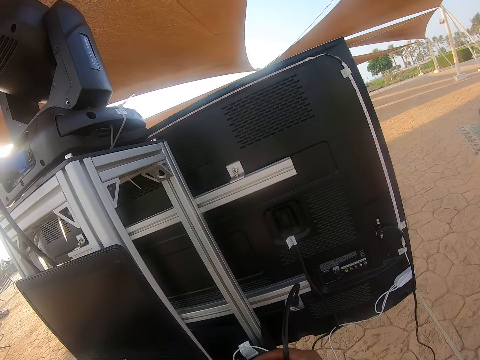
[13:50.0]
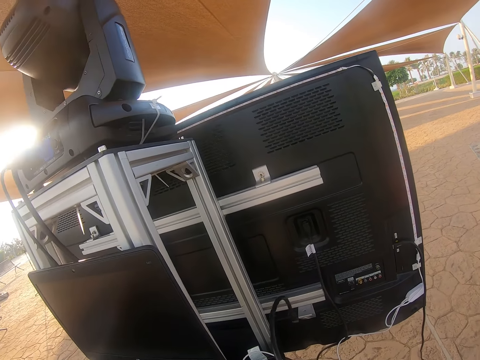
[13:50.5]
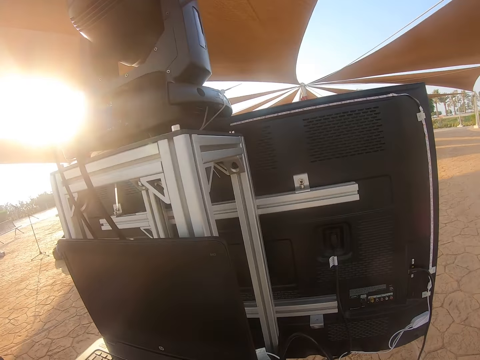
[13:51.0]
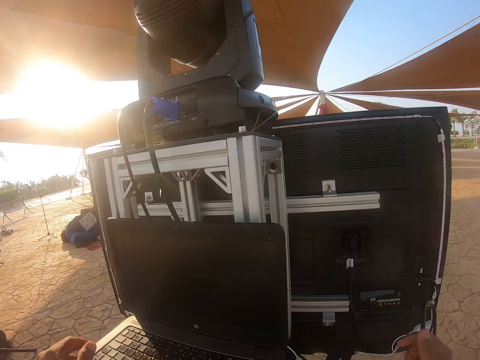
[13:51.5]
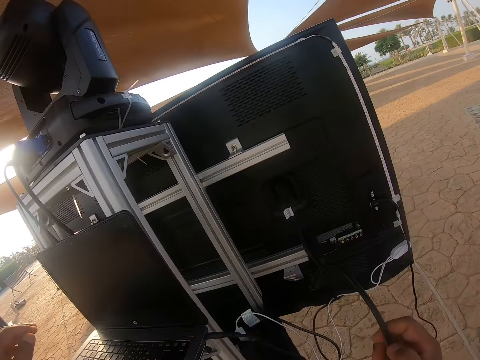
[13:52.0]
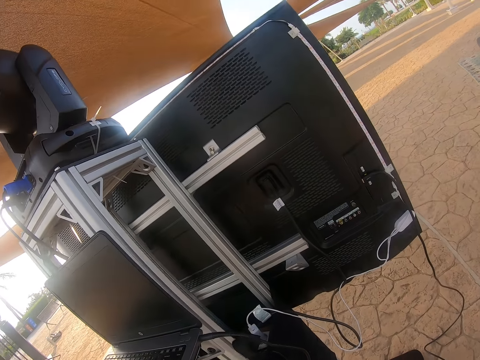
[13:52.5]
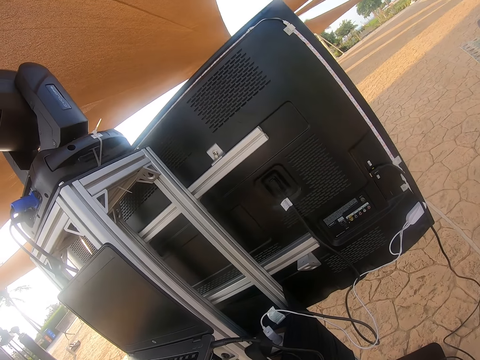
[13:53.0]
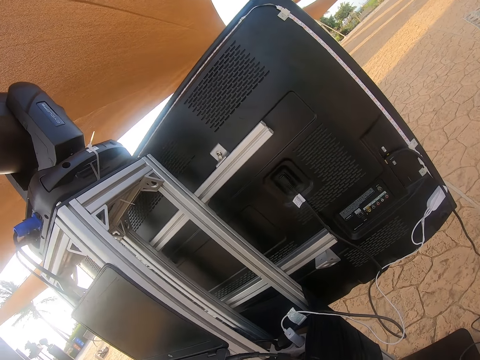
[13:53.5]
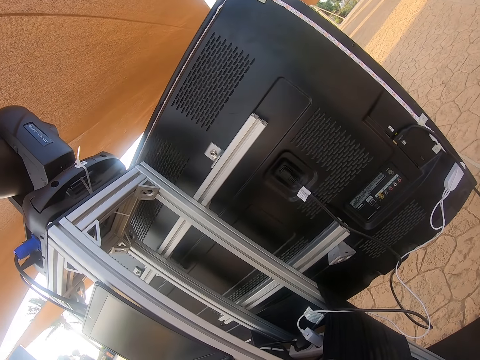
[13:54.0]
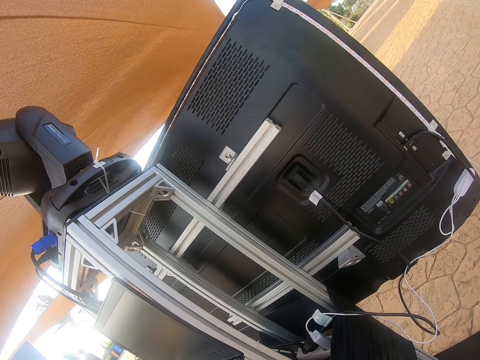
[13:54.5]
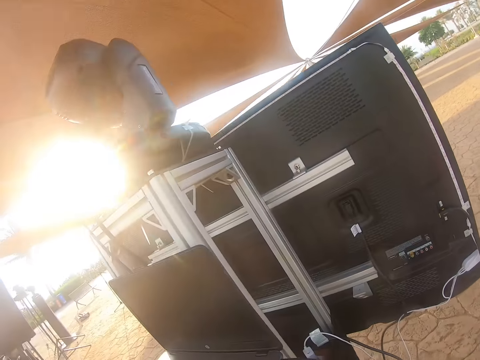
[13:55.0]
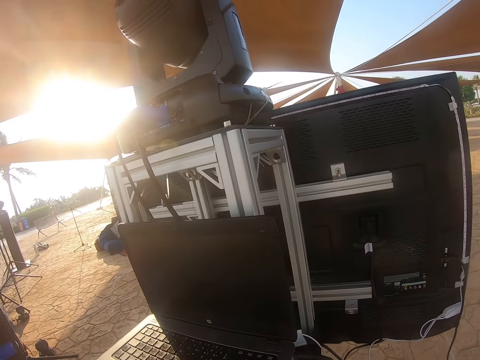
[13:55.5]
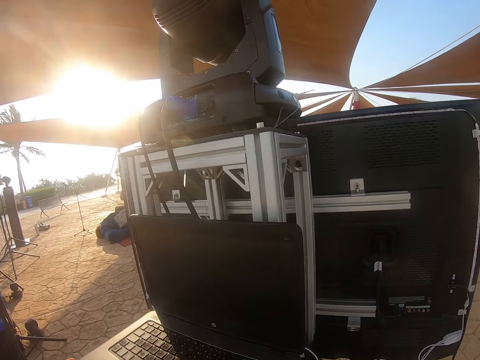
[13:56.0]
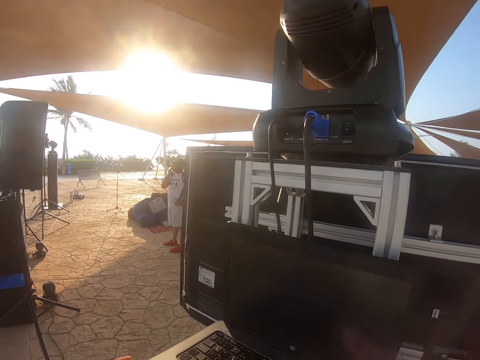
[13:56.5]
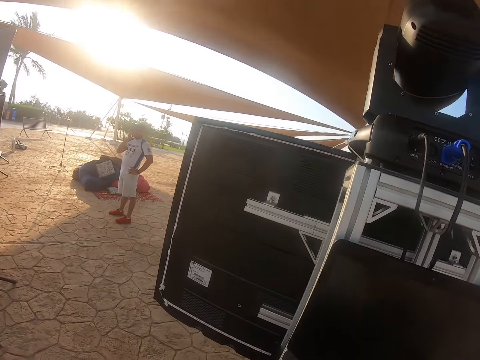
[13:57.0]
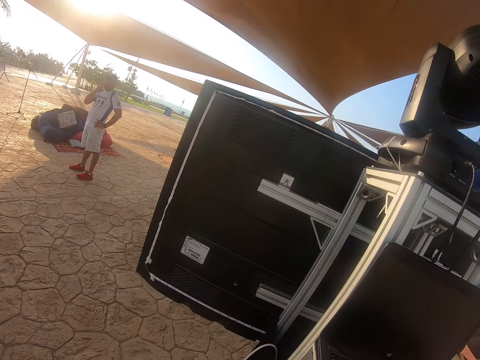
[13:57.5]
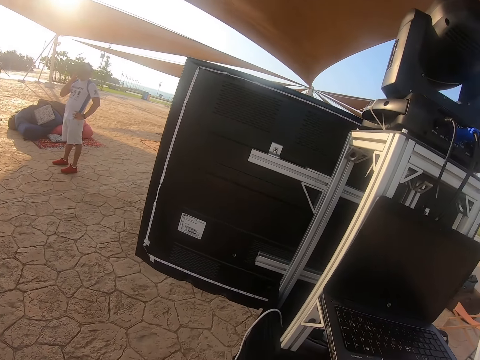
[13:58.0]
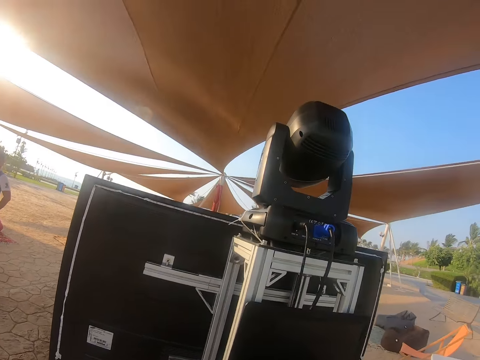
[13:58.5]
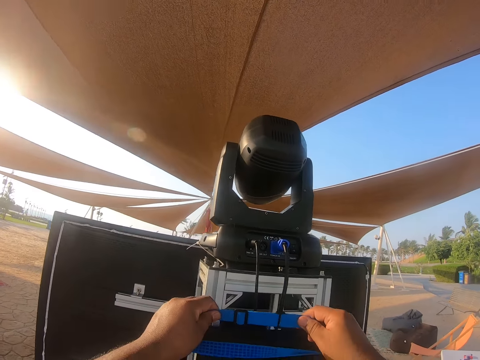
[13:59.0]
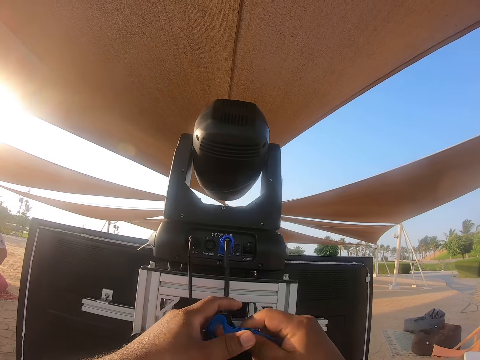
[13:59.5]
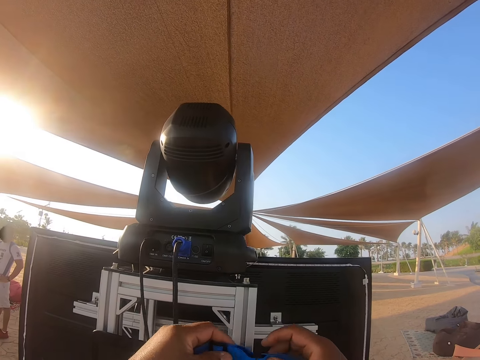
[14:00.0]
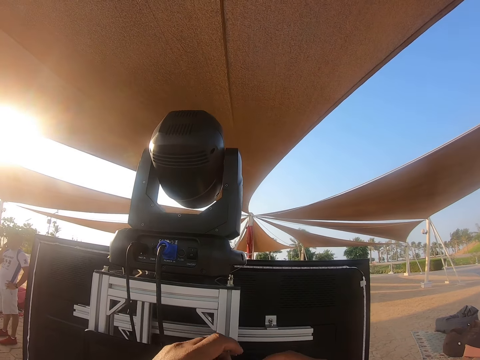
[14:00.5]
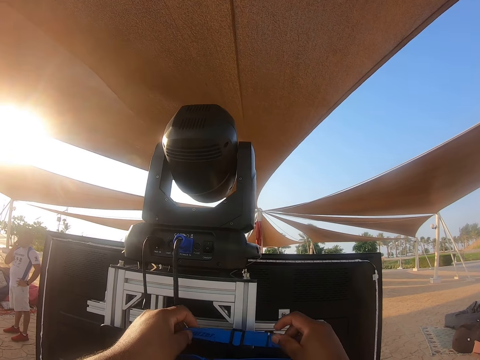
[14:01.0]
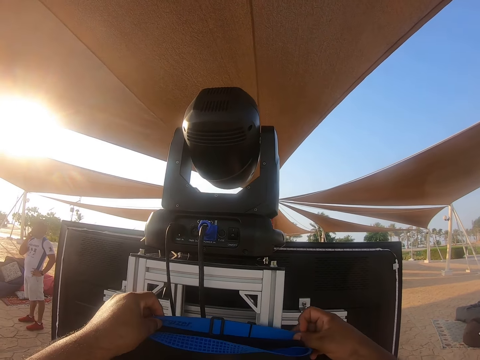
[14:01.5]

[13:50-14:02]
The camera wearer connects the cable on the laptop. They check the cable. They look at the laptop. They hold the rope.

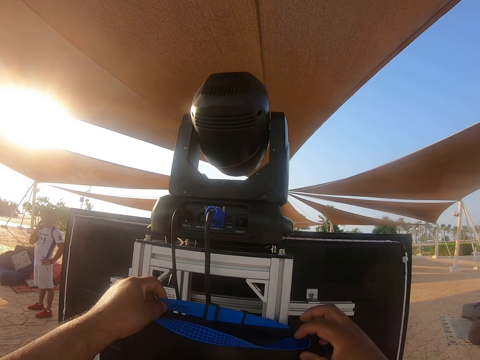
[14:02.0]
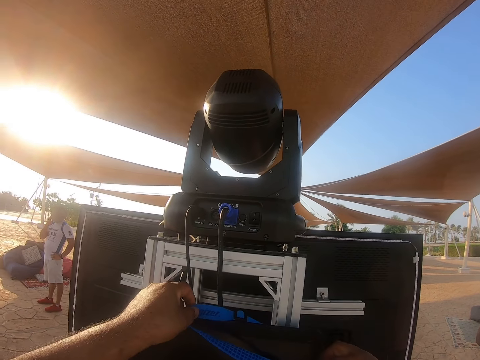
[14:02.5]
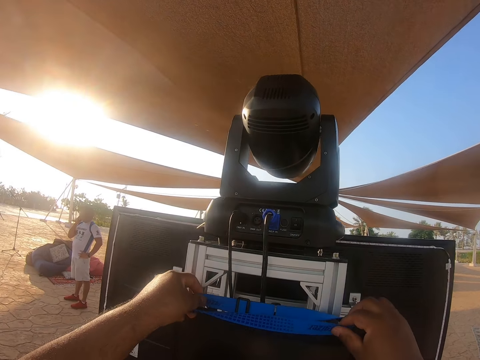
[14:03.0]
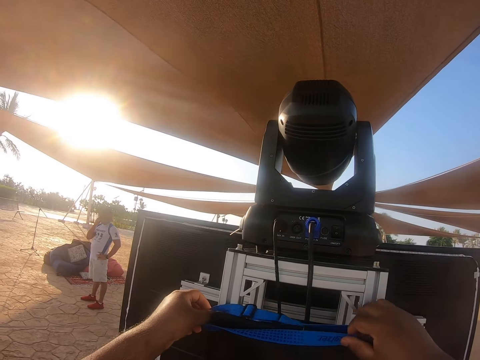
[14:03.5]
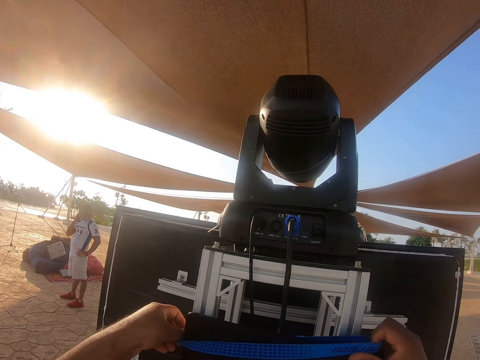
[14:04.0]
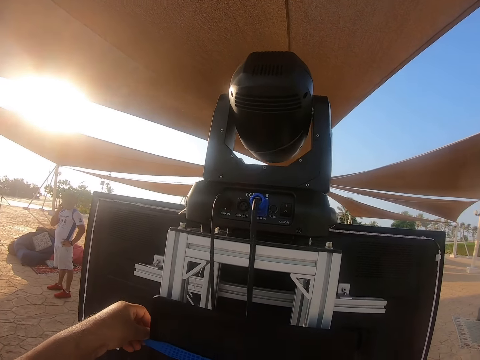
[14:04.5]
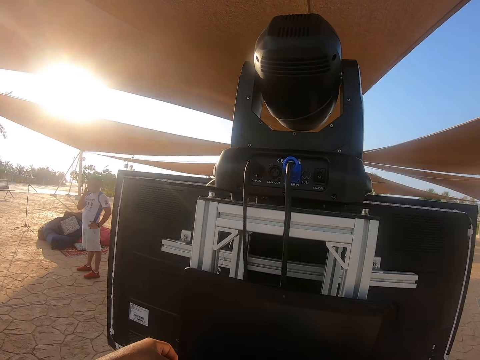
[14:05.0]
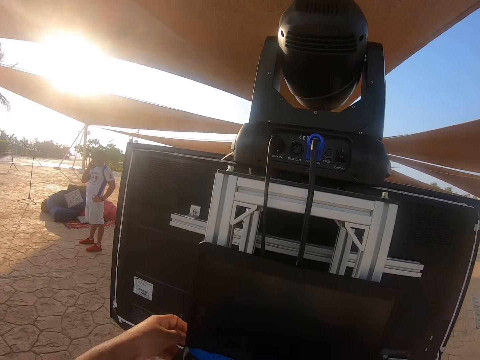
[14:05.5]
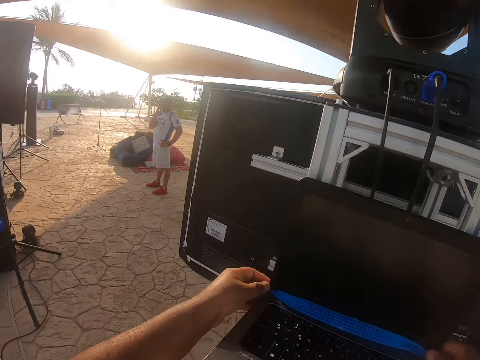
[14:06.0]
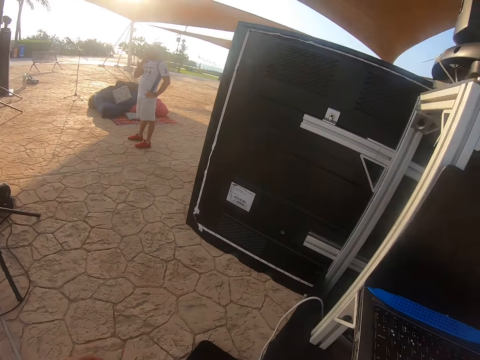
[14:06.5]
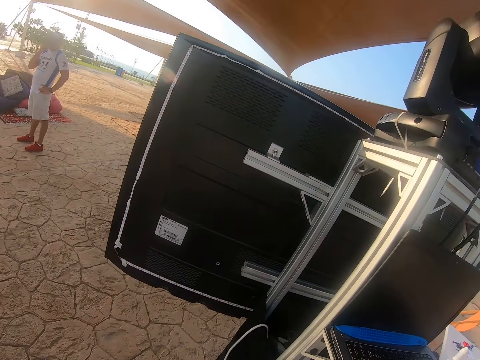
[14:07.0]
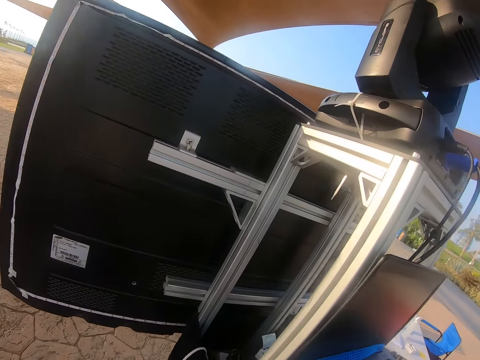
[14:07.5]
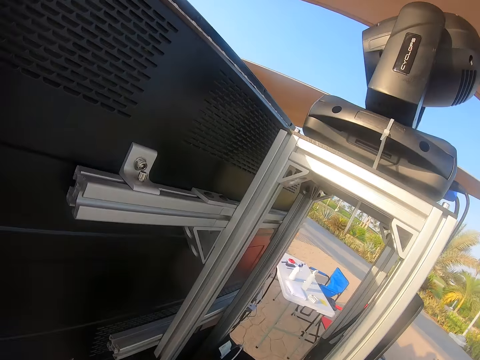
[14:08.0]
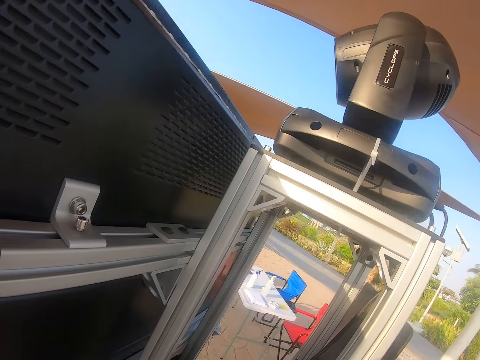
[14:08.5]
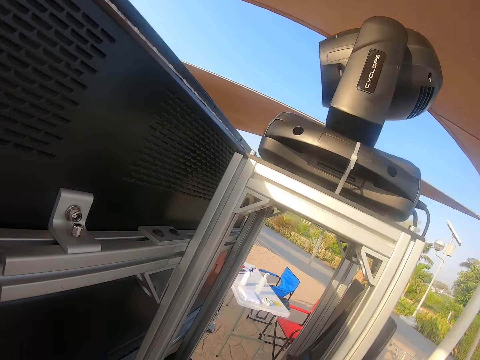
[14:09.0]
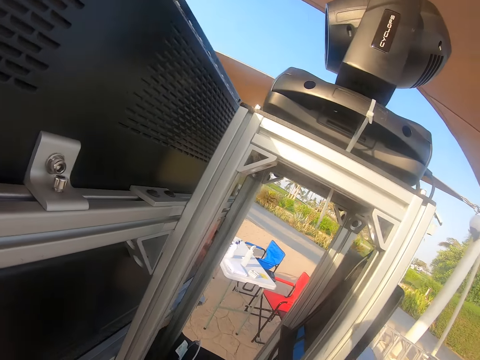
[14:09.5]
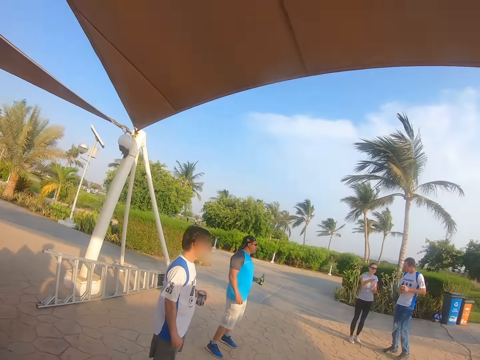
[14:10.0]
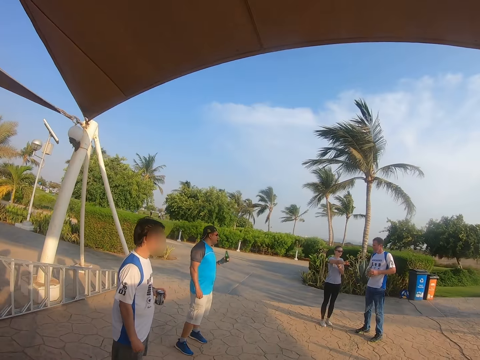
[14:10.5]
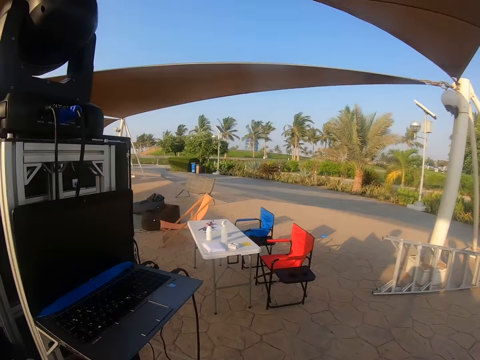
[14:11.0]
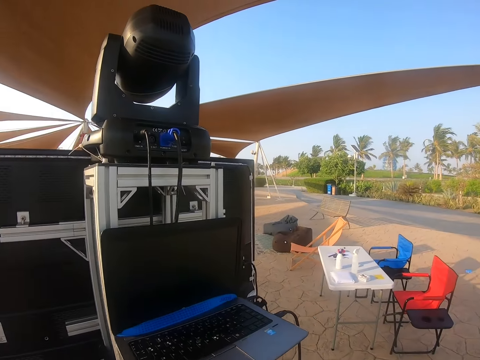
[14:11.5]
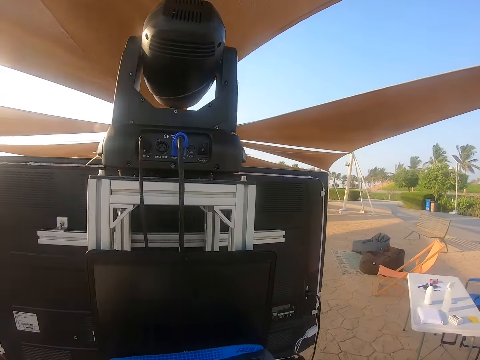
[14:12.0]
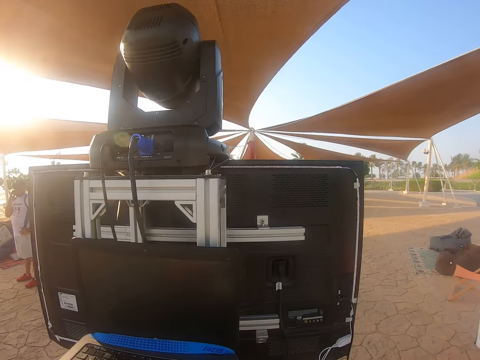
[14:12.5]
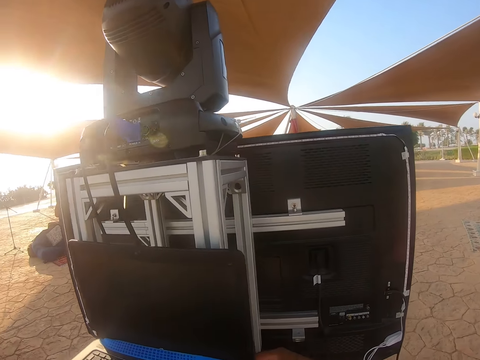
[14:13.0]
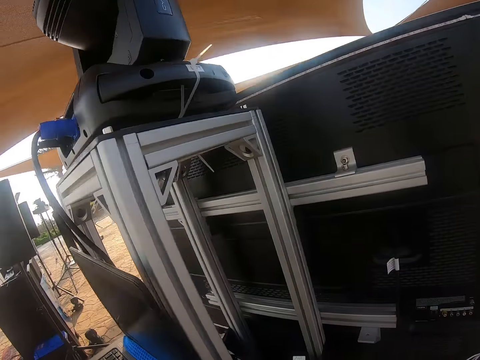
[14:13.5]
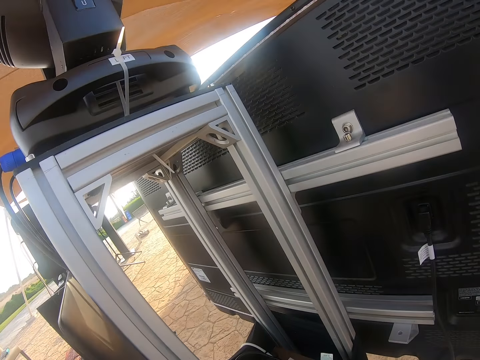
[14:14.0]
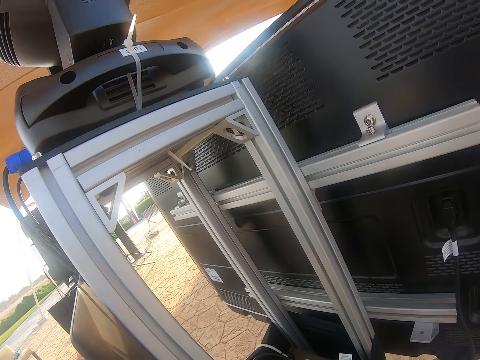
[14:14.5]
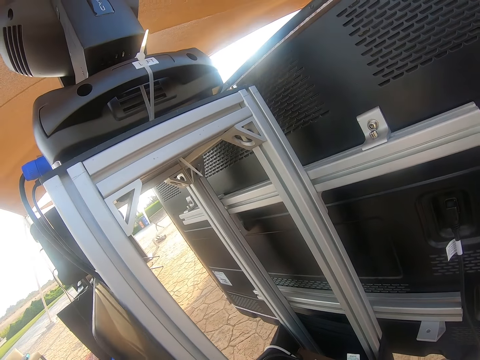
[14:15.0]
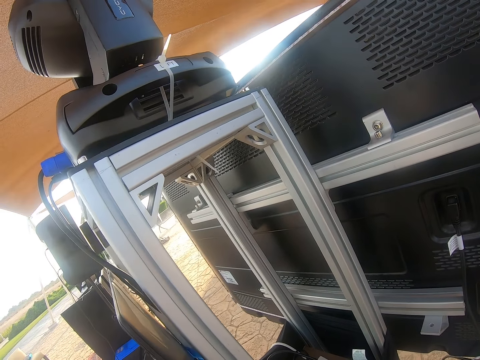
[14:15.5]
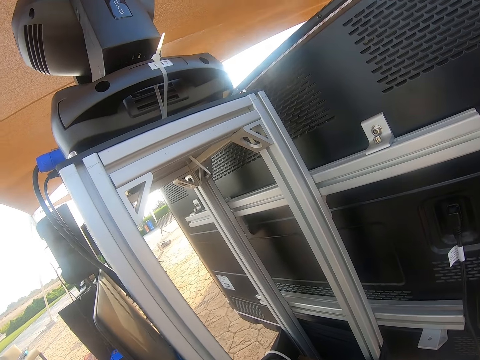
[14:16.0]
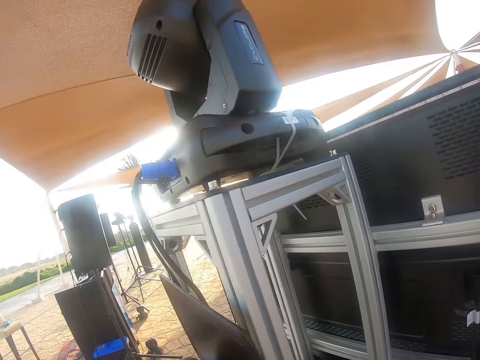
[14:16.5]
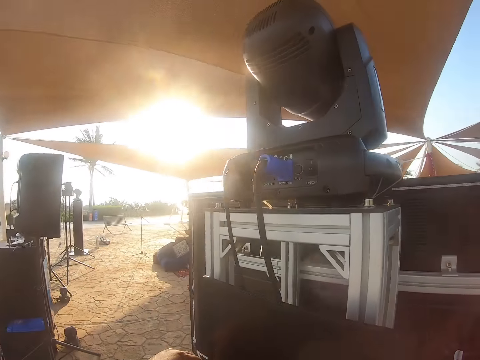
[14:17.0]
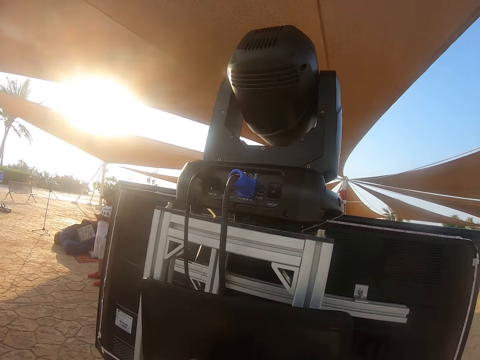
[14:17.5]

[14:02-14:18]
The camera wearer puts the rope on the laptop. They look at the TV. They look around. They look at a person. They look at the laptop. They look at something.
